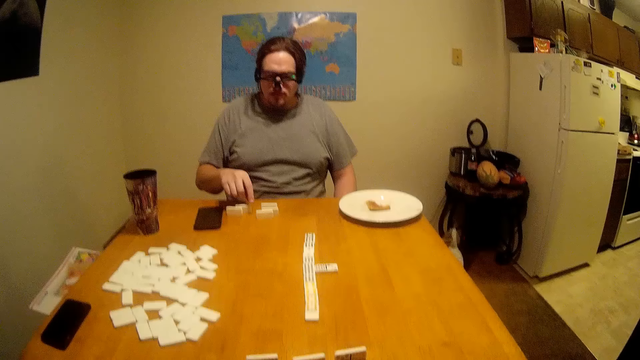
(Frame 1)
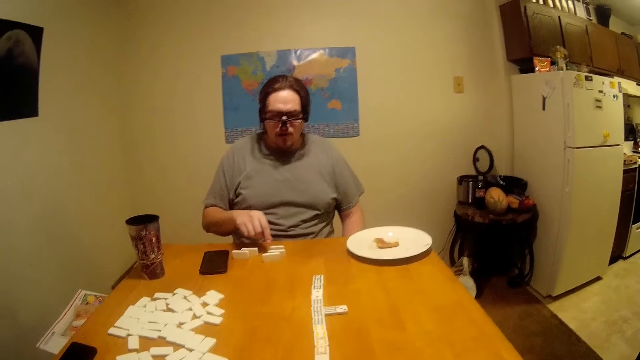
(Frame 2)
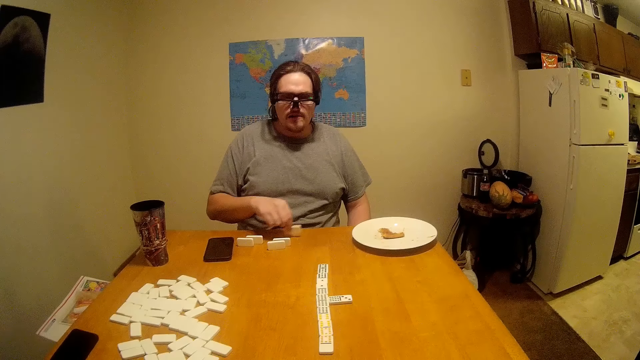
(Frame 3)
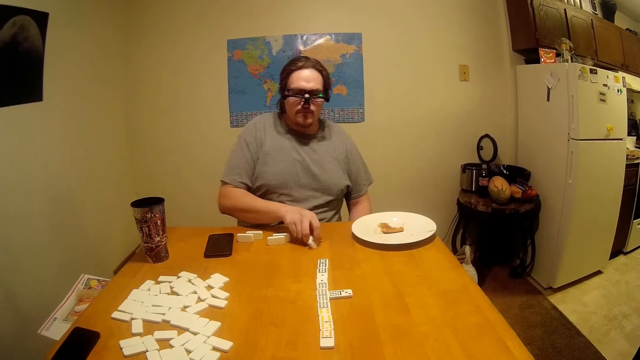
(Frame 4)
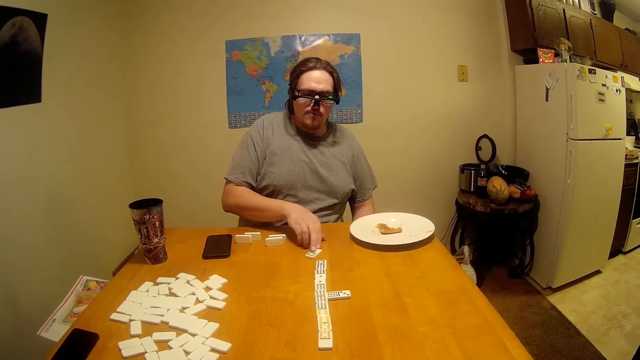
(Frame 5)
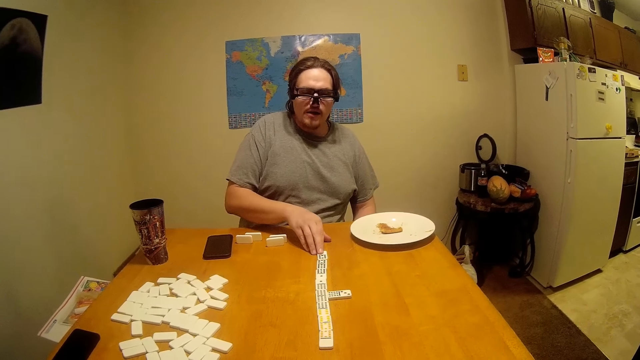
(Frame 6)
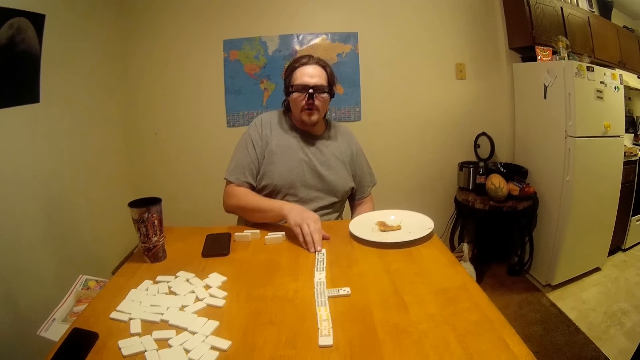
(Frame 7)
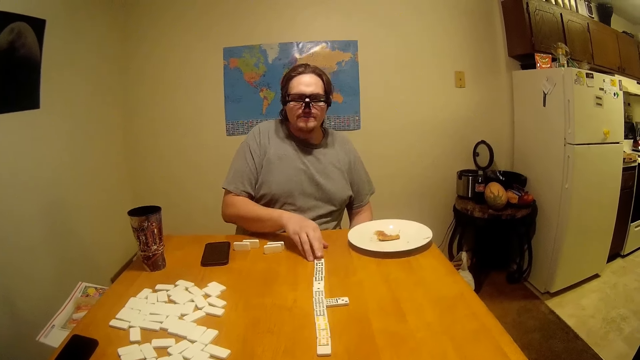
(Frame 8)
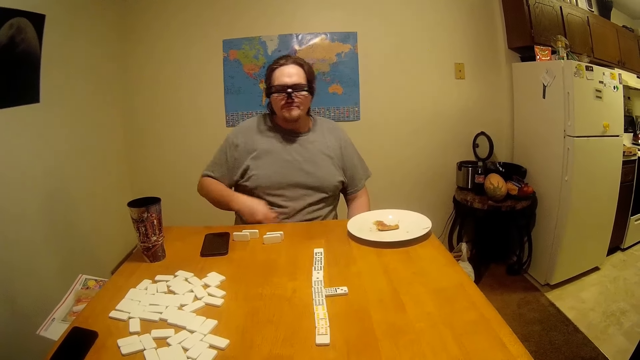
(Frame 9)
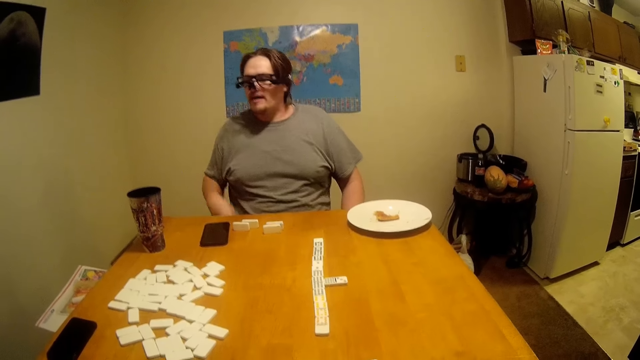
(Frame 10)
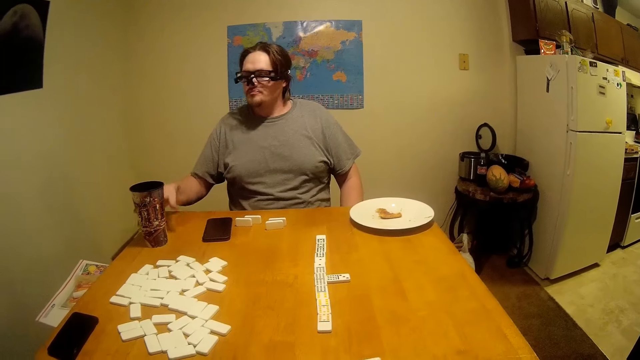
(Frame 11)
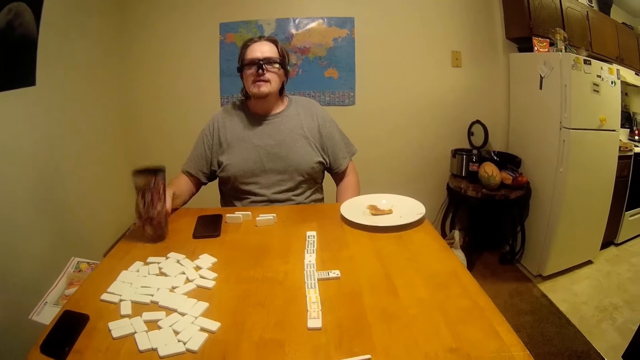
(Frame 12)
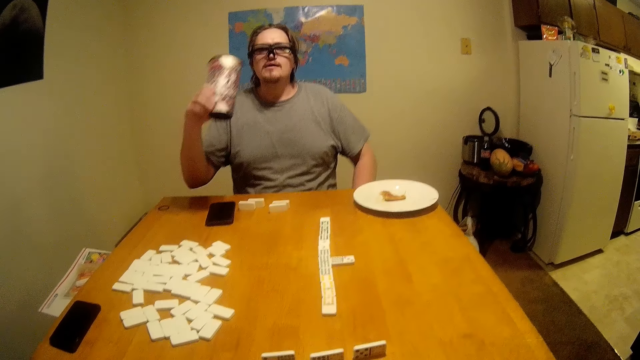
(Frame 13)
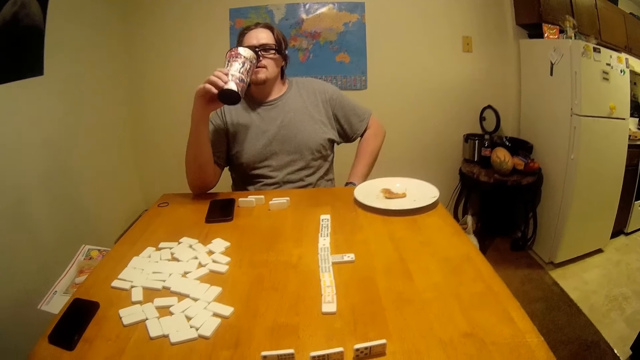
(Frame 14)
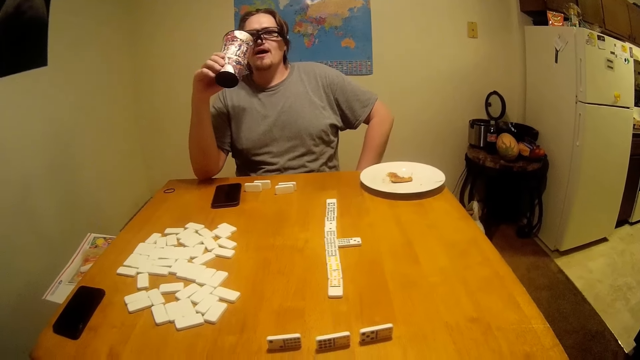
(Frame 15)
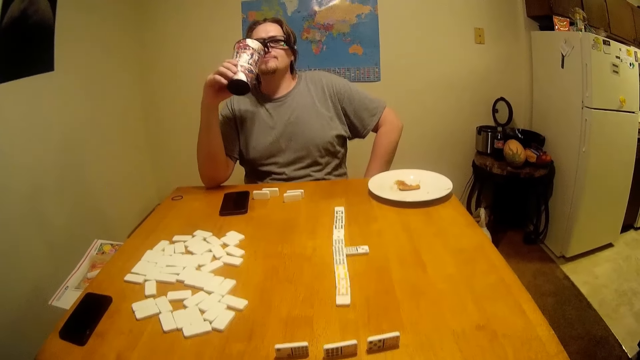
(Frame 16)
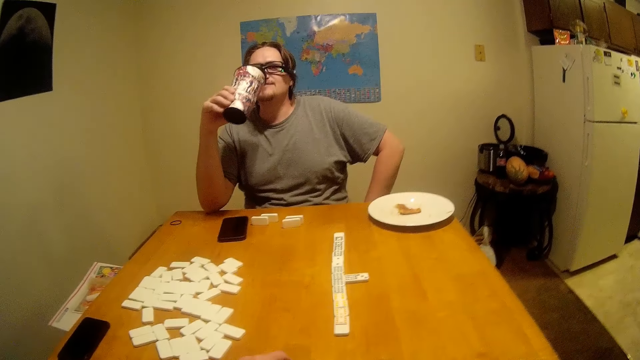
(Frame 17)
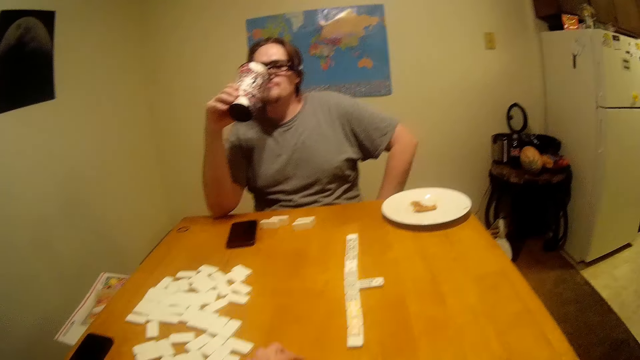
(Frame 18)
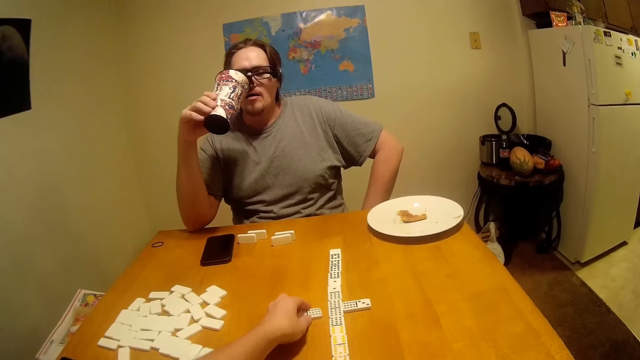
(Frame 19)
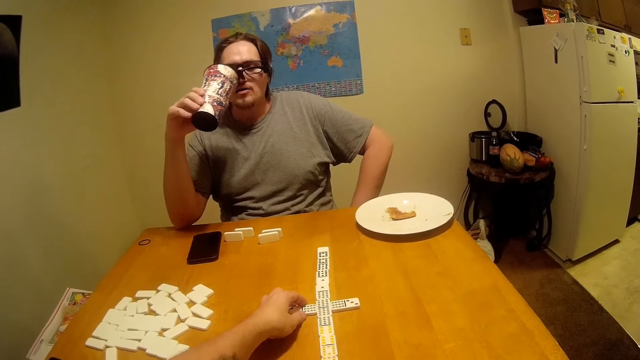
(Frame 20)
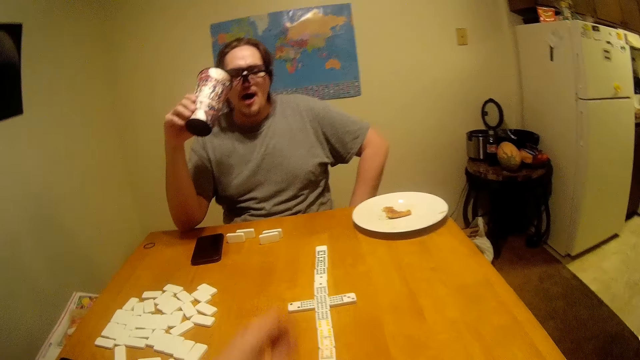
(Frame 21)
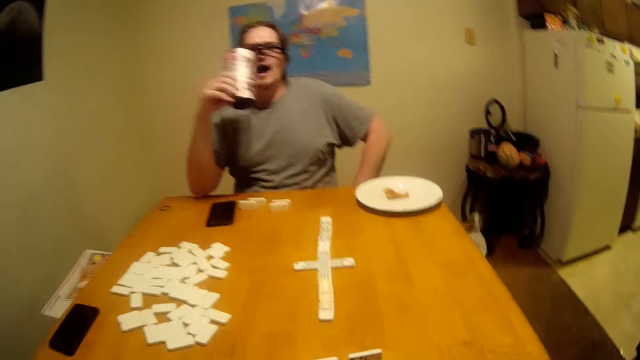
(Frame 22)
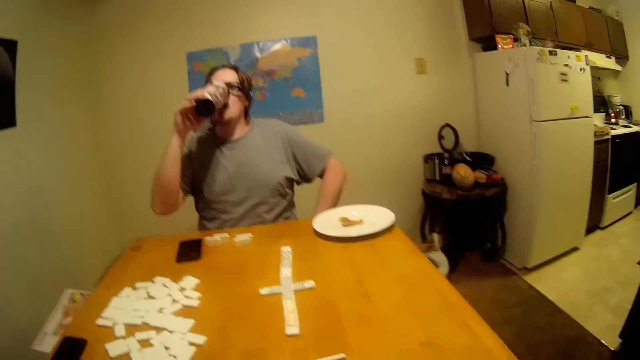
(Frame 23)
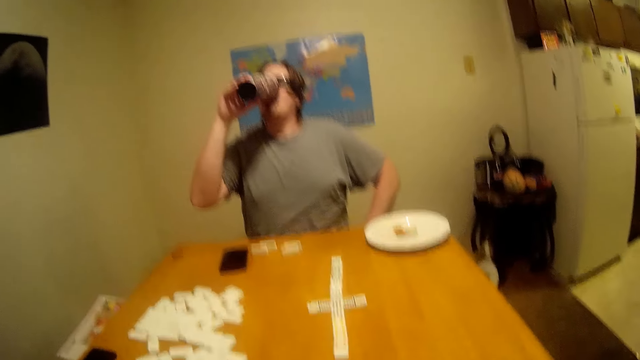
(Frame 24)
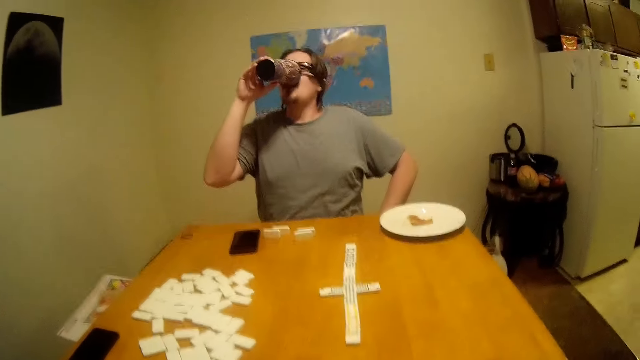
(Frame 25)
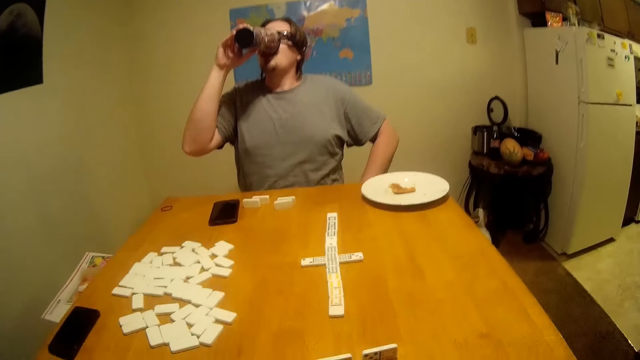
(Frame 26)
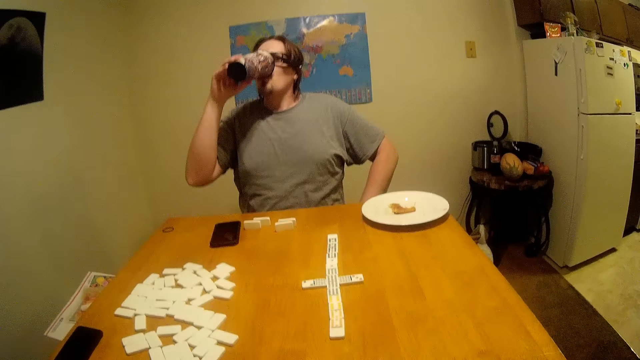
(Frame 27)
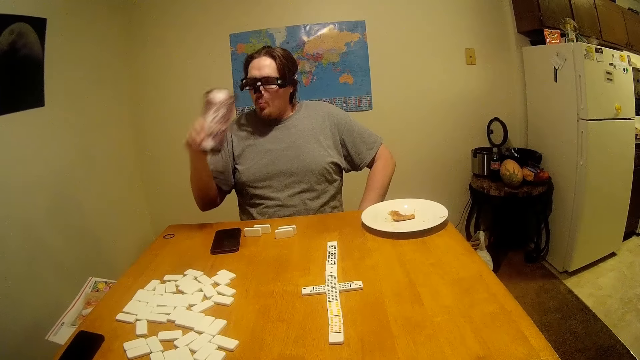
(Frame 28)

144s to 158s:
A man picks a piece of Chinese board game or Ludo from the table. The man arranges the piece on the table. The man picks the cup. The man talks to the camera wearer. The camera wearer picks the Ludo. They put a piece of Chinese board game on the table. The man talks and drinks the water.

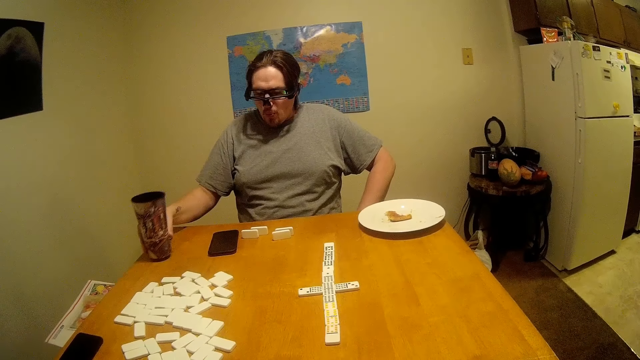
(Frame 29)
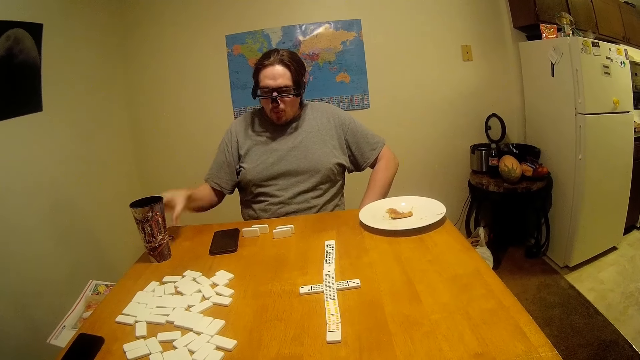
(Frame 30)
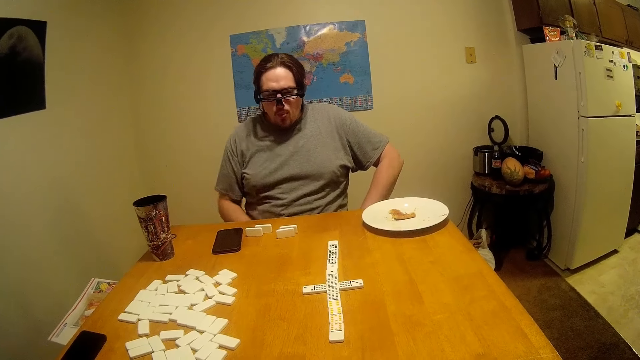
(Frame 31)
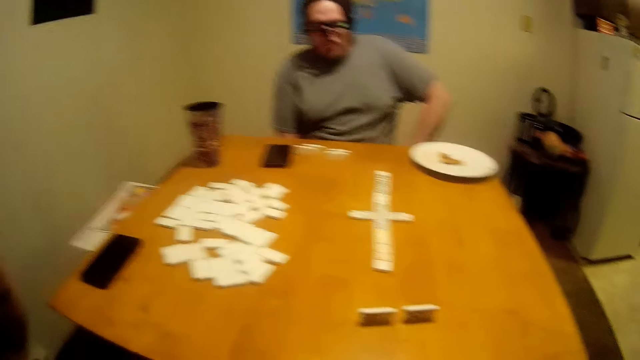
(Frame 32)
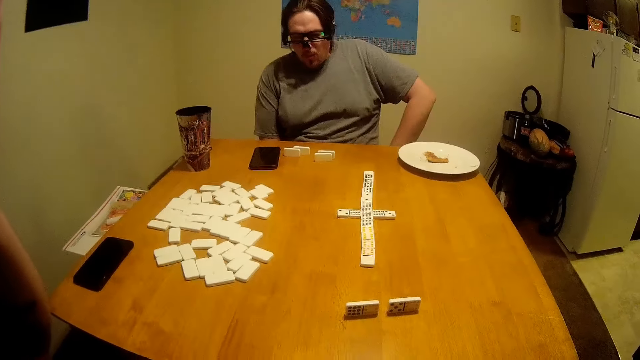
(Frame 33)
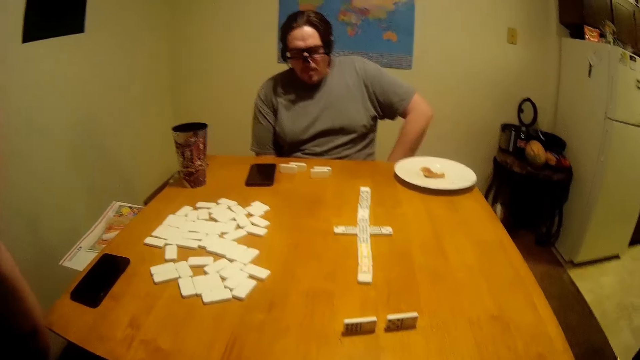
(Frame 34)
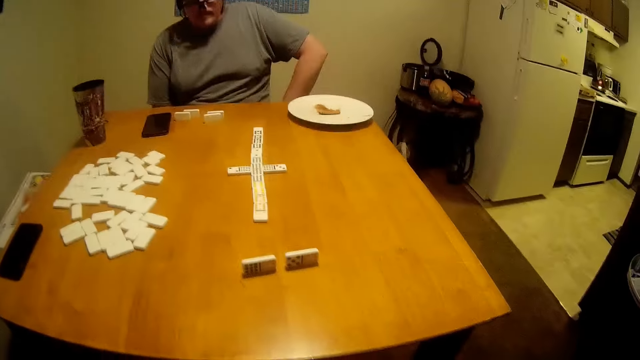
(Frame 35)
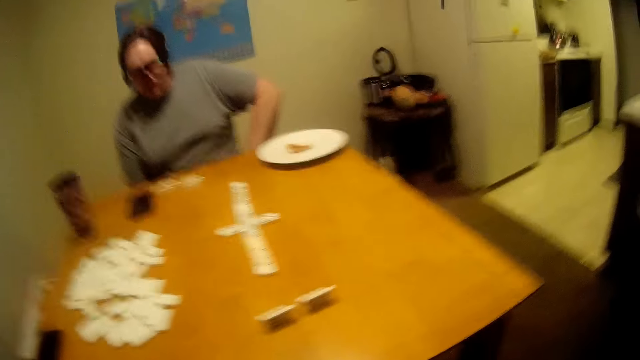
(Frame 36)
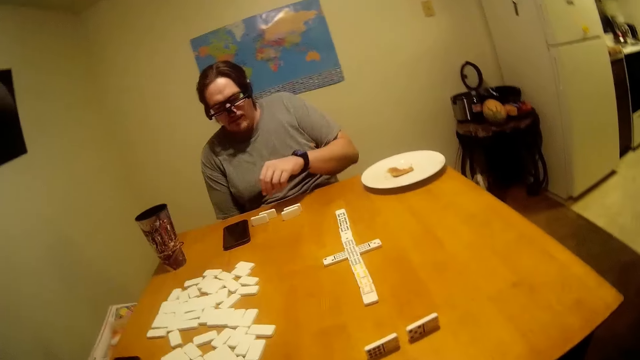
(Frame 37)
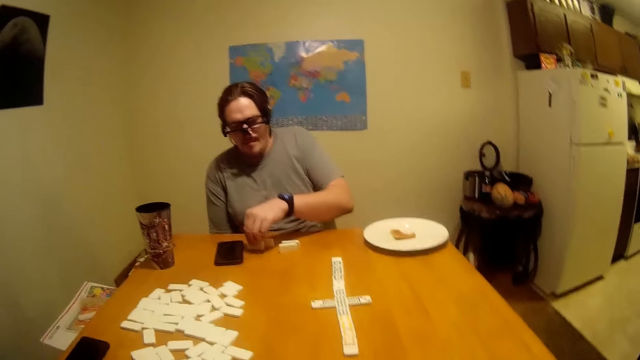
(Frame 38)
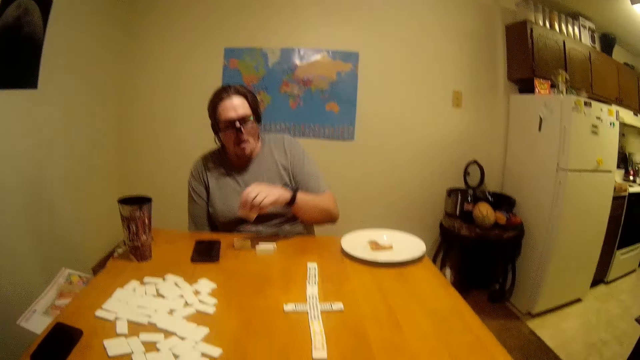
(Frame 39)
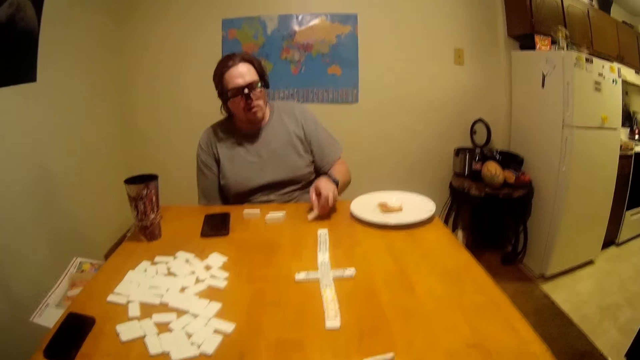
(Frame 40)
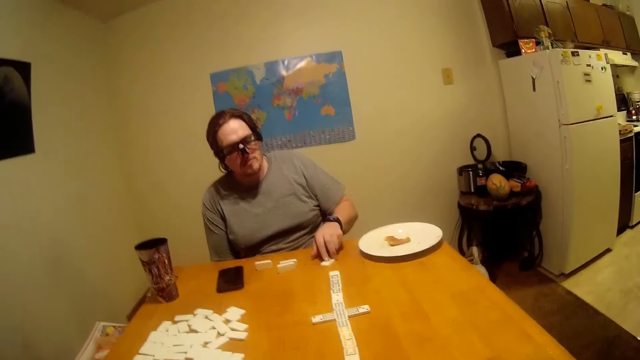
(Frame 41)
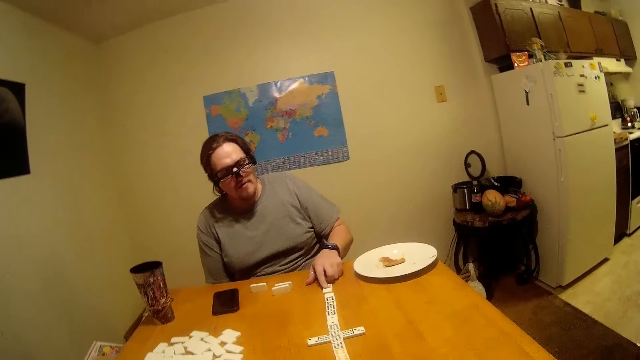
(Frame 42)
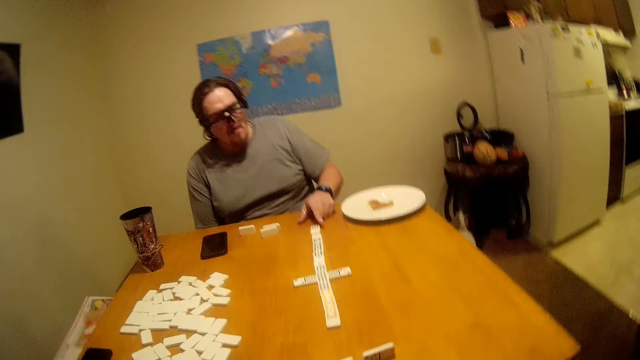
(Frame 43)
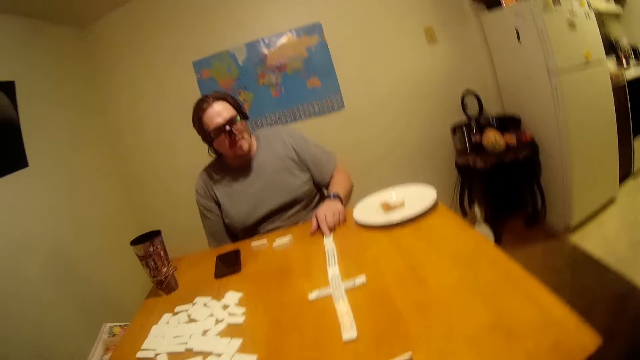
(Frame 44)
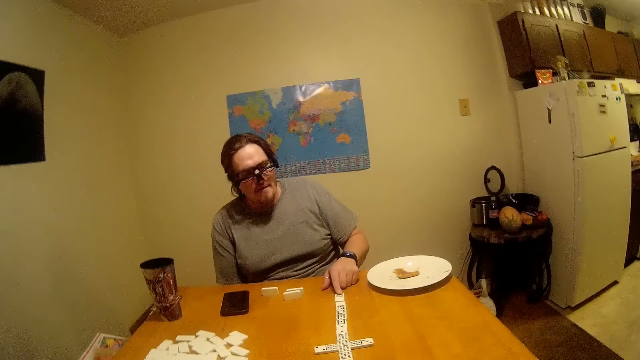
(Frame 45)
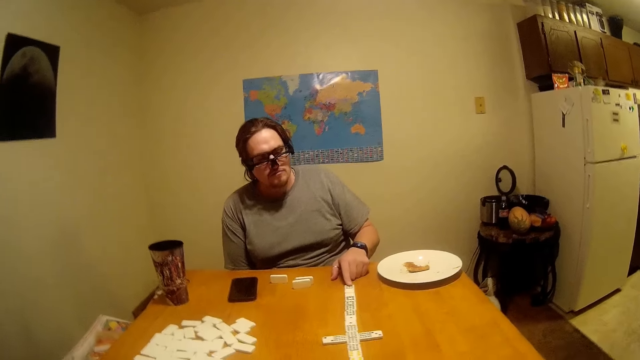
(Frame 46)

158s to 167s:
A man puts the mug on the table. The man drops the hand. The camera wearer lifts the hand. The man picks a piece of Chinese board game or Ludo. The man drops the Ludo, arranges the piece of Chinese board game on the table and moves the Ludo.
